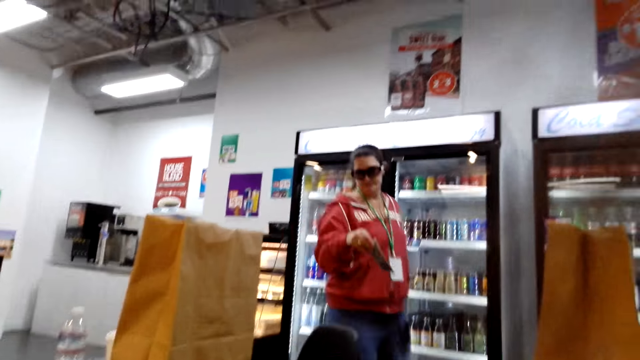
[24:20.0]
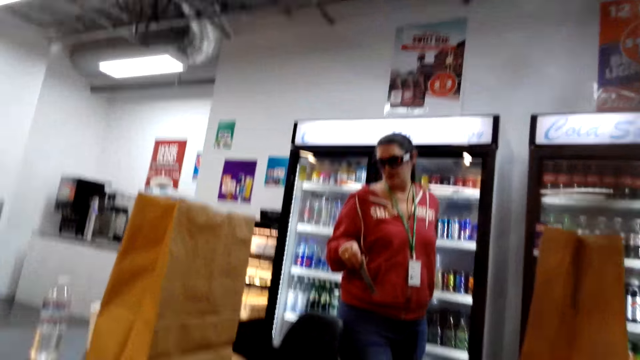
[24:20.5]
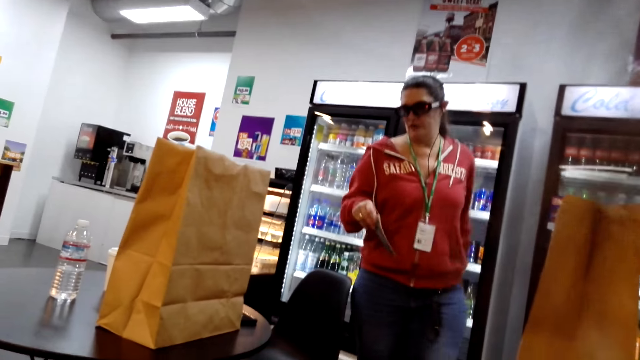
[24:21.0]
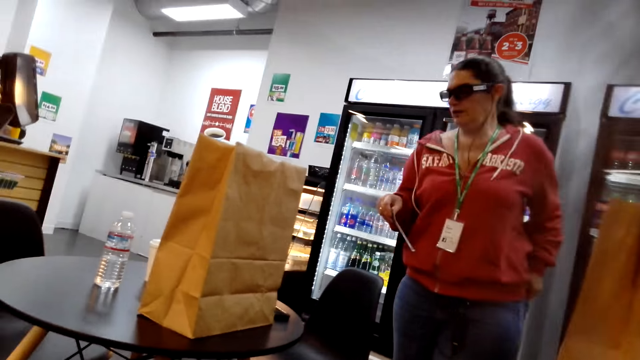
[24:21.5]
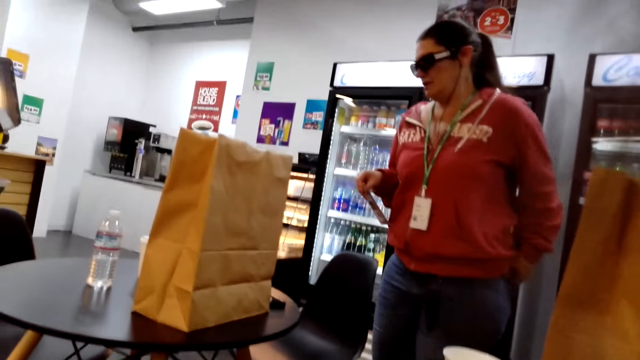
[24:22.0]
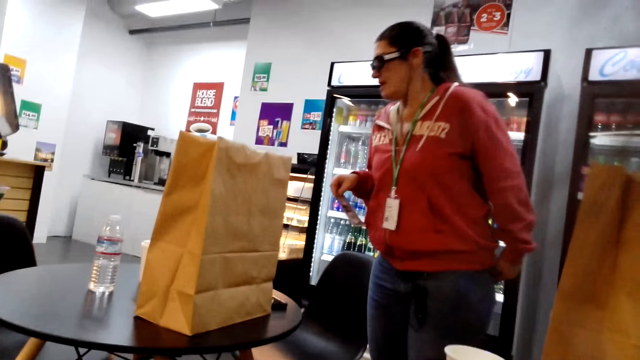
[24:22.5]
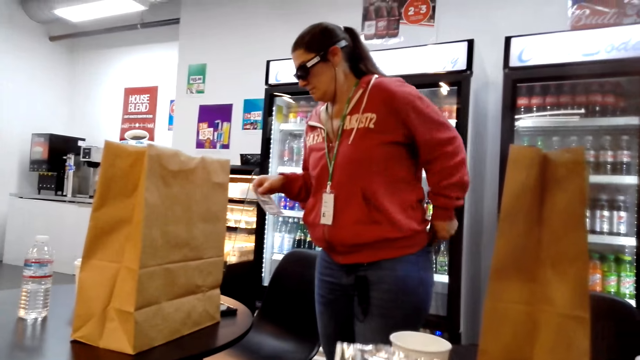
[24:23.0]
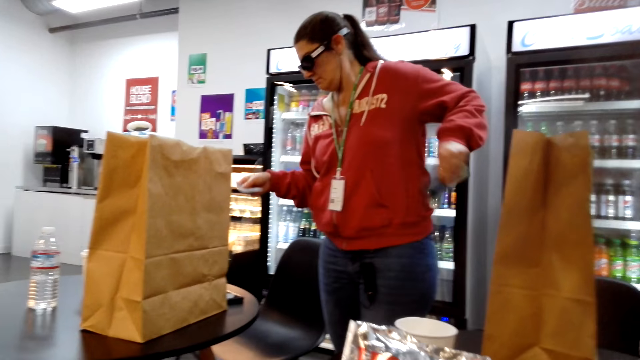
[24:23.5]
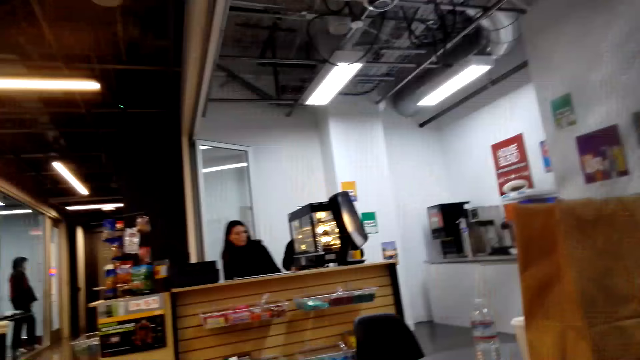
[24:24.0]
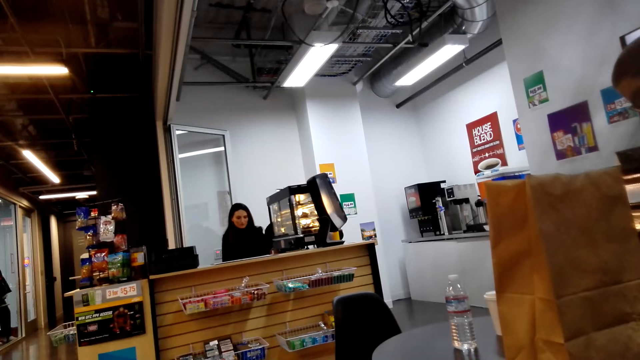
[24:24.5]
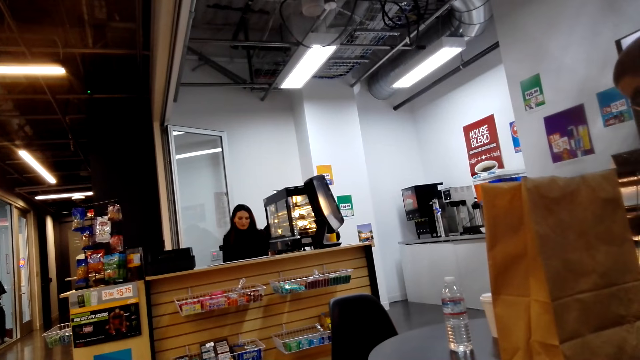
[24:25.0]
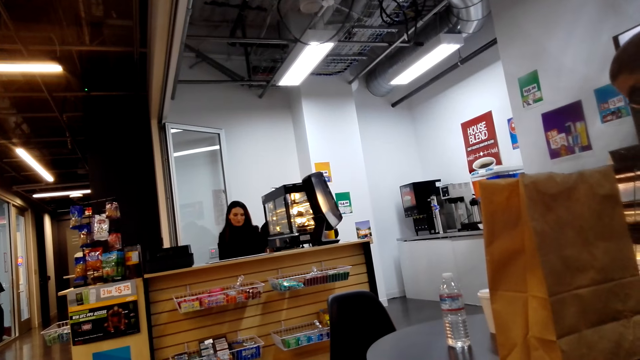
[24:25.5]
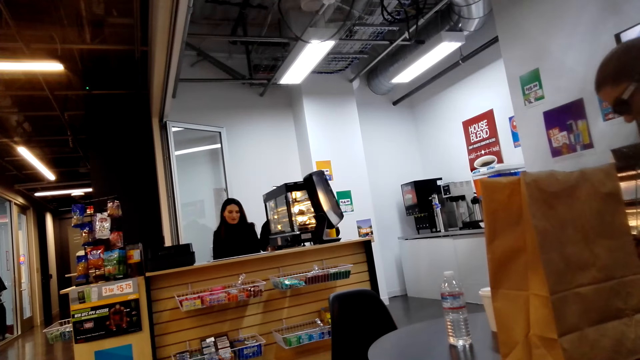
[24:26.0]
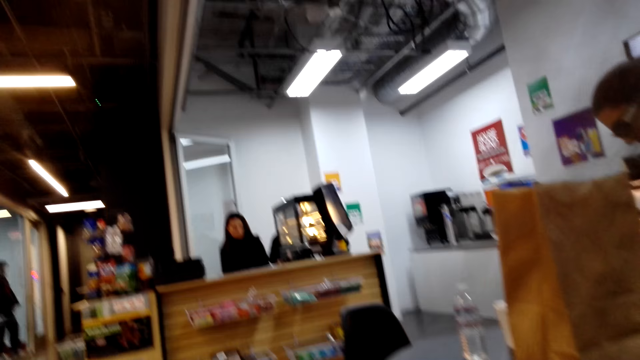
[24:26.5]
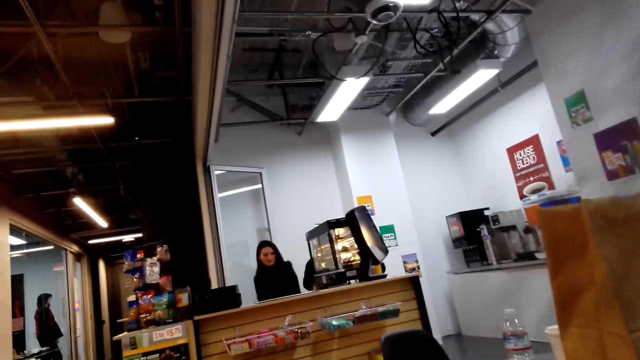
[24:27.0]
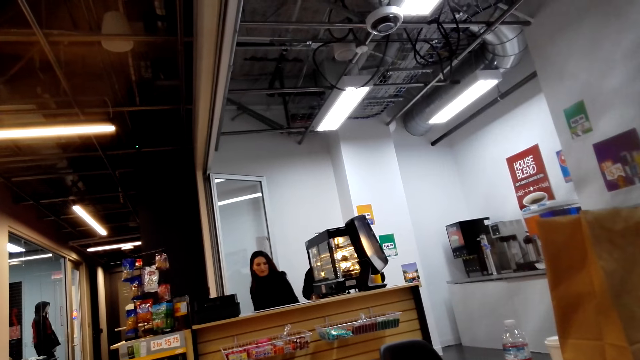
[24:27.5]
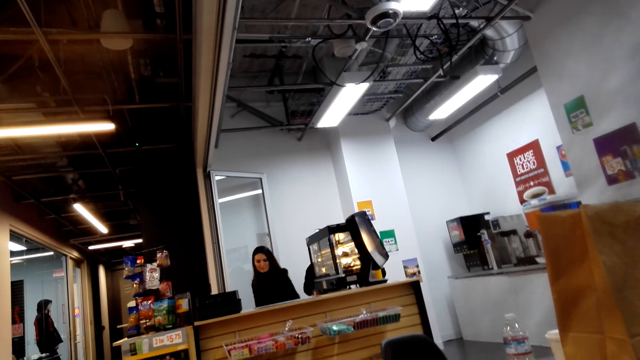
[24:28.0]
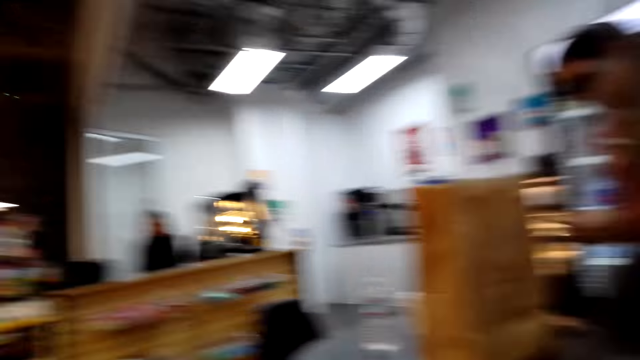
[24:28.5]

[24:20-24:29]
A woman removes shopping cards from her pocket. The camera wearer observes the woman.

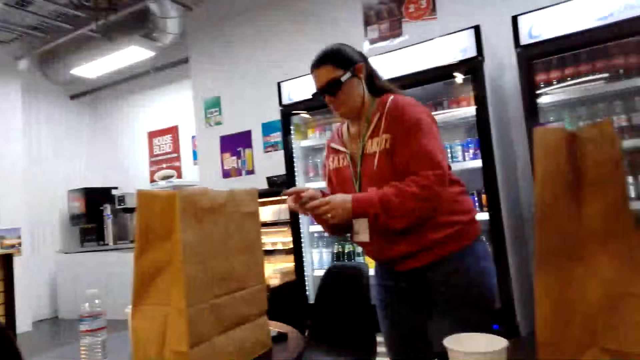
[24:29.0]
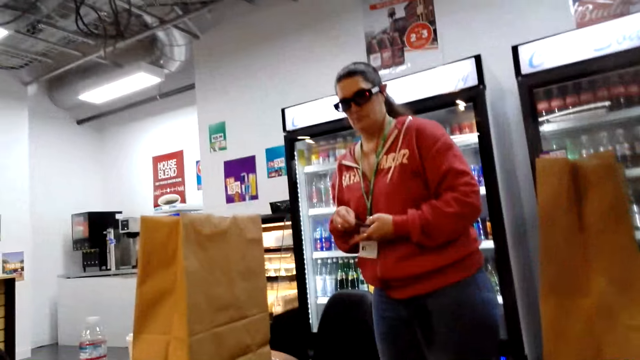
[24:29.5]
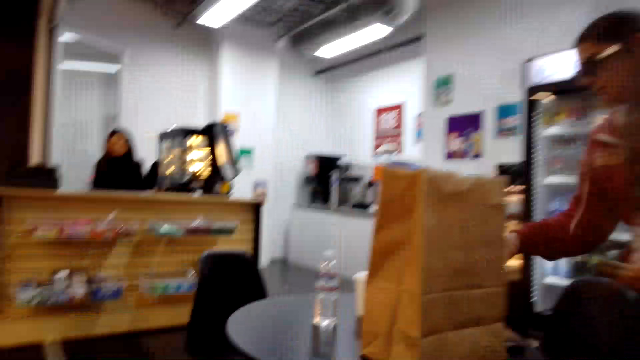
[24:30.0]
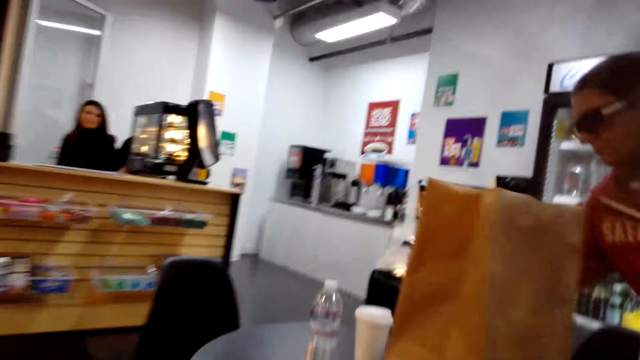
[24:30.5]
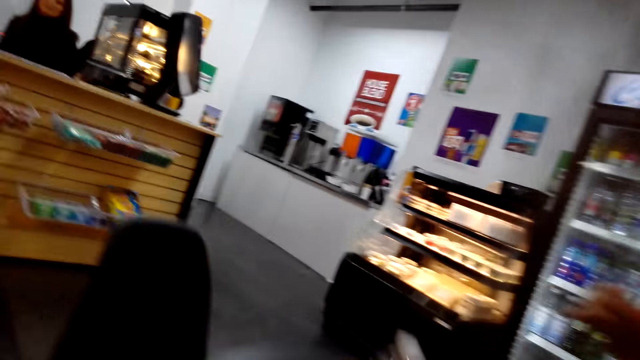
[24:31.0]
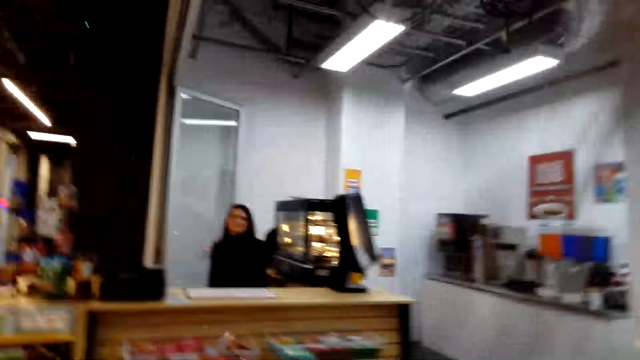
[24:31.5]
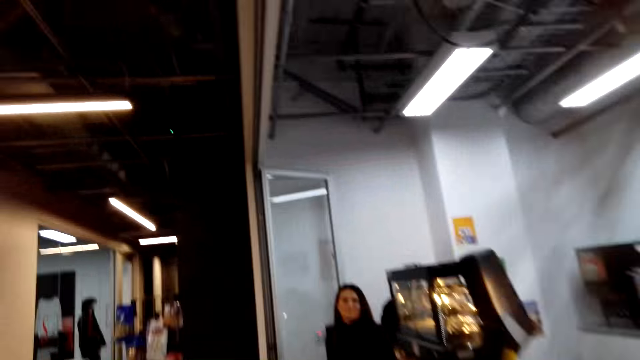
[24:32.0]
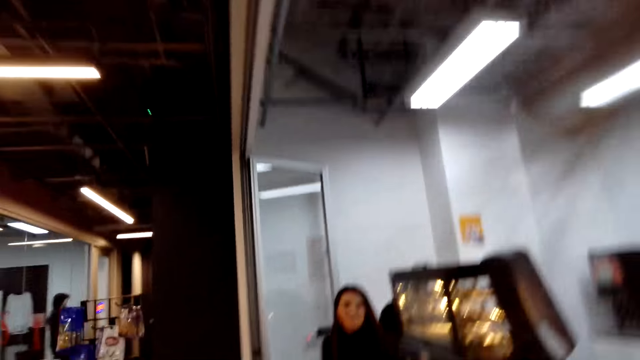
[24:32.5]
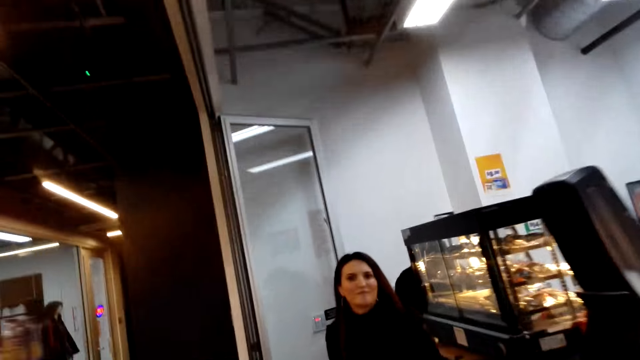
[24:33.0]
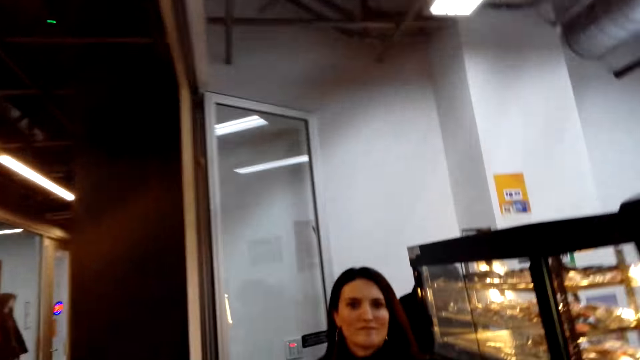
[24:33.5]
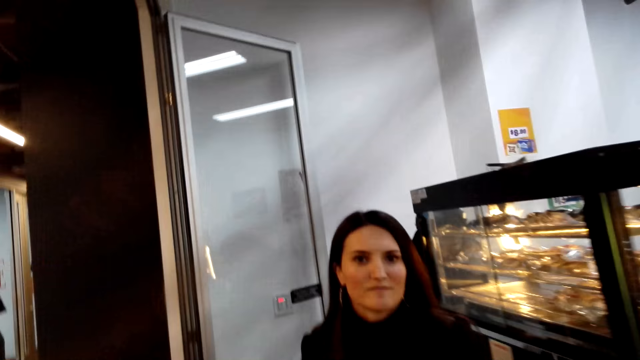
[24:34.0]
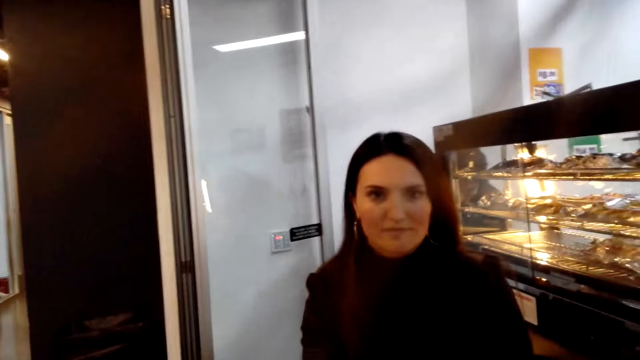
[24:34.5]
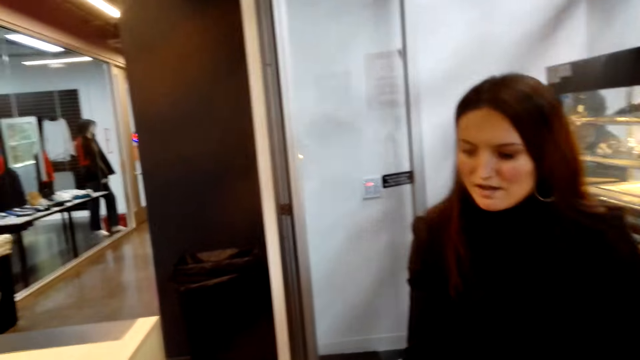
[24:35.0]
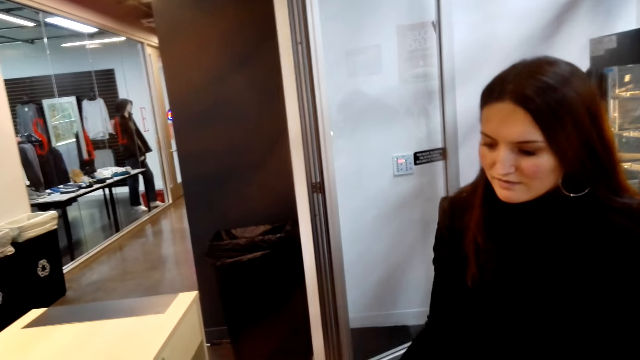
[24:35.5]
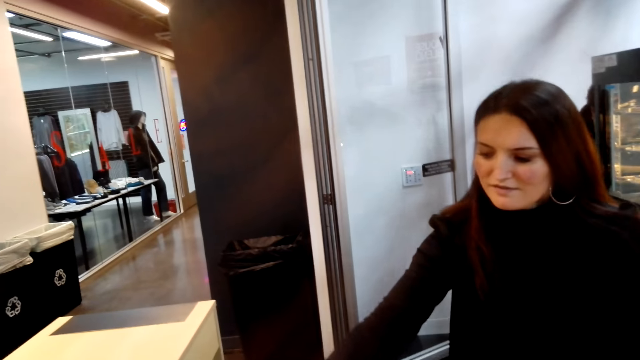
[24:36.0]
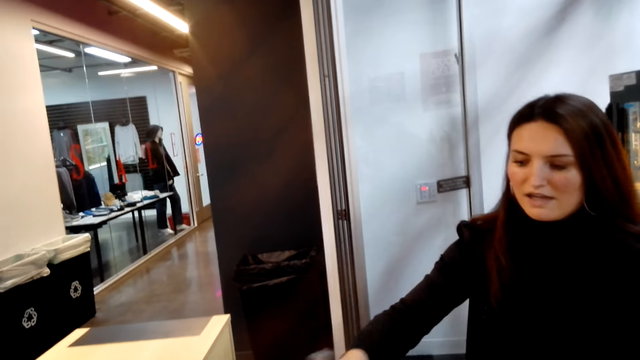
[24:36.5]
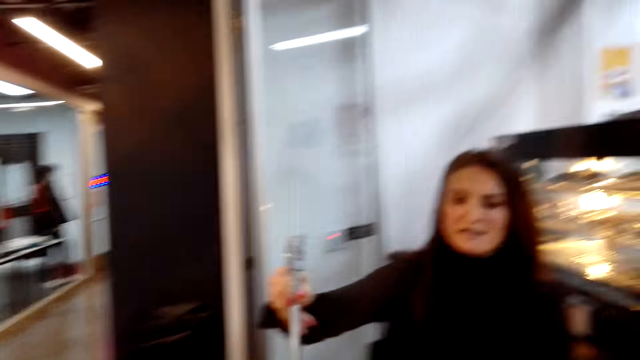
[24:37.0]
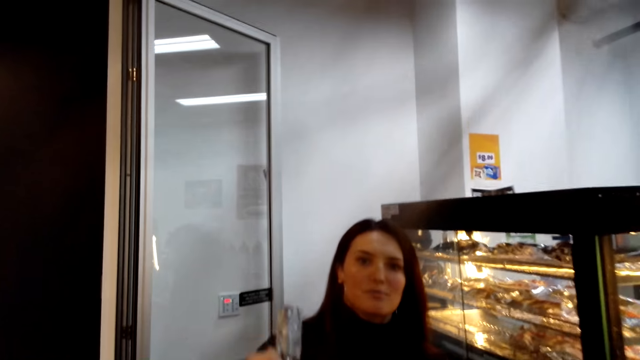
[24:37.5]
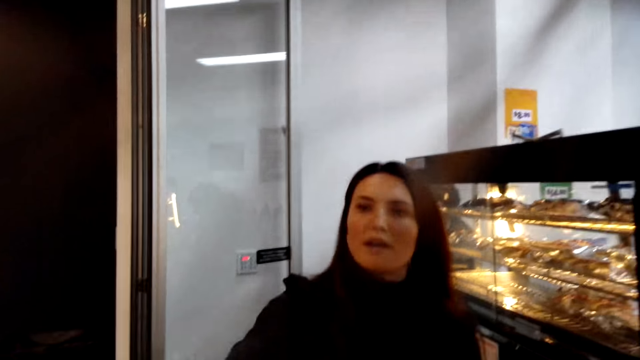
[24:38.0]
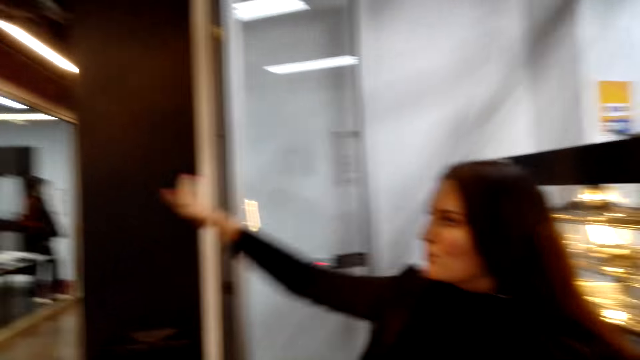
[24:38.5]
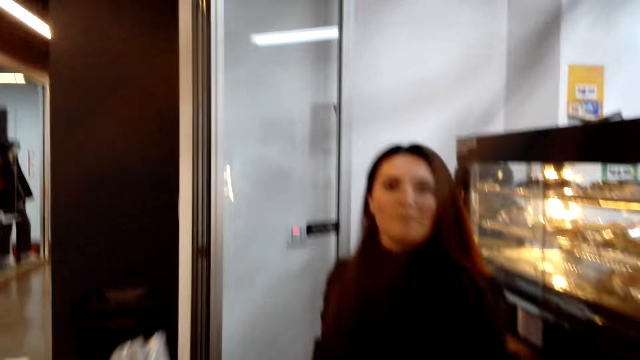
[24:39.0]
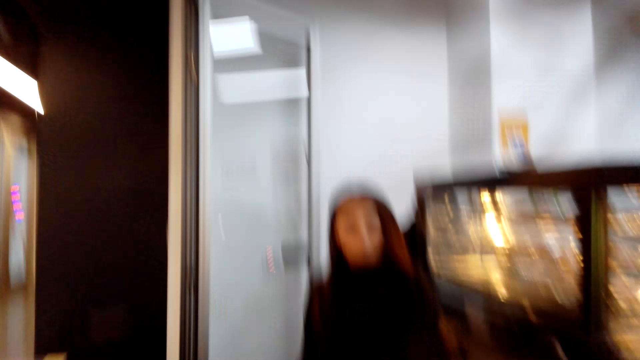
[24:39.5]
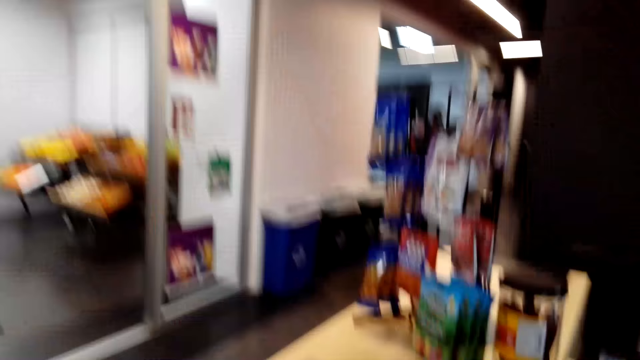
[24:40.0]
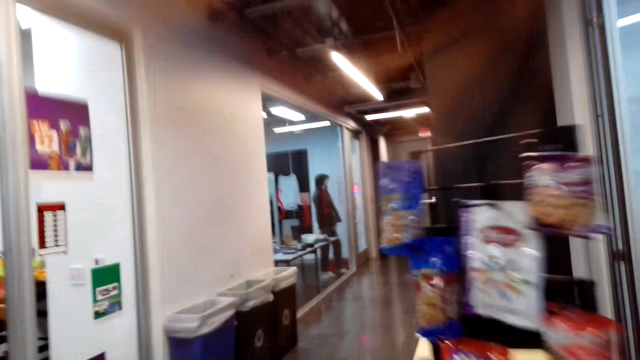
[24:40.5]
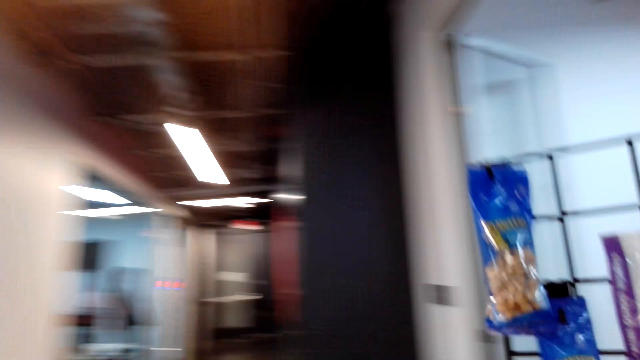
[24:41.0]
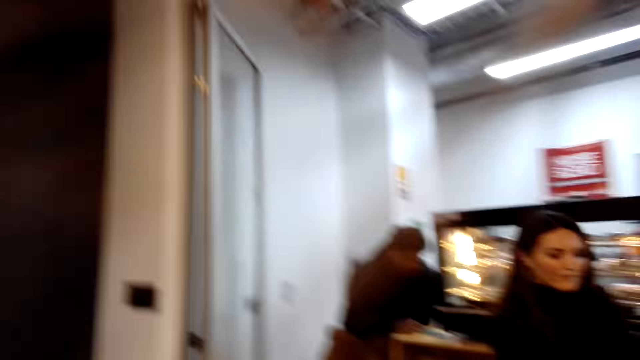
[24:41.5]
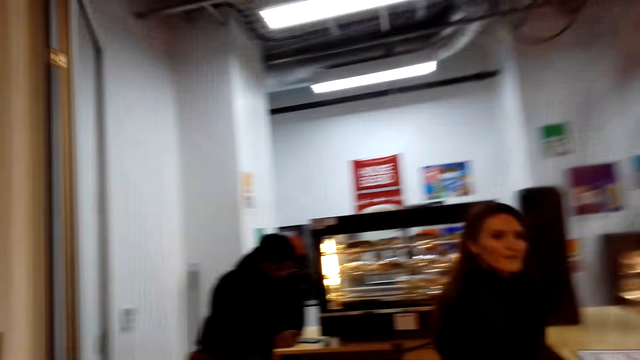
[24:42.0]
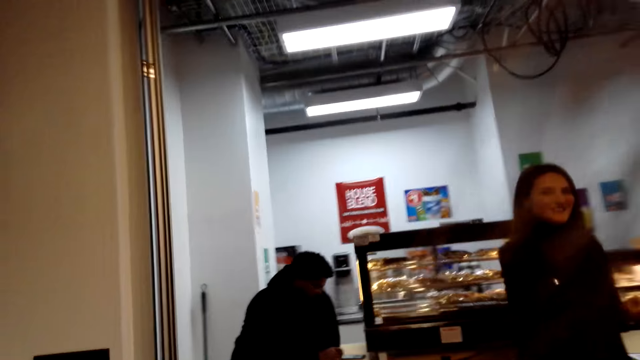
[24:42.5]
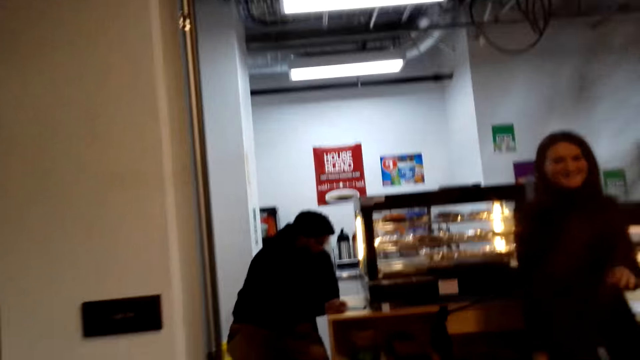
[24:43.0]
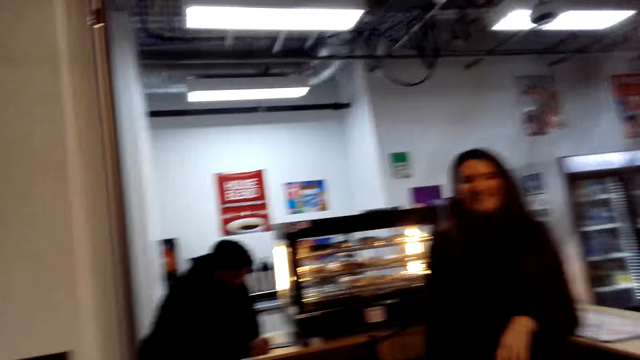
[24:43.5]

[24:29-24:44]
The camera wearer observes a woman. They walk towards another woman. A woman places the cards on the table. The camera wearer talks to the other woman. The other woman hands the keys to the camera wearer. She picks up something. She talks to the camera wearer. The camera wearer walks away from the store. The other woman walks towards the camera wearer.
